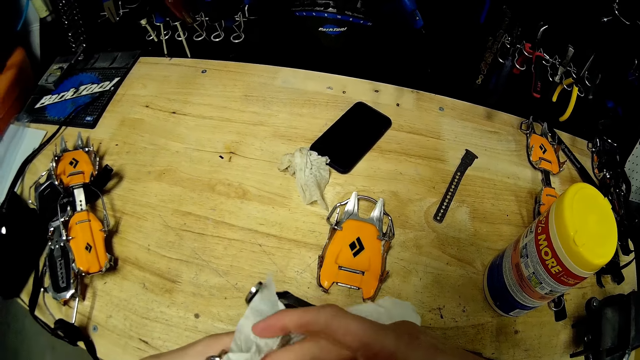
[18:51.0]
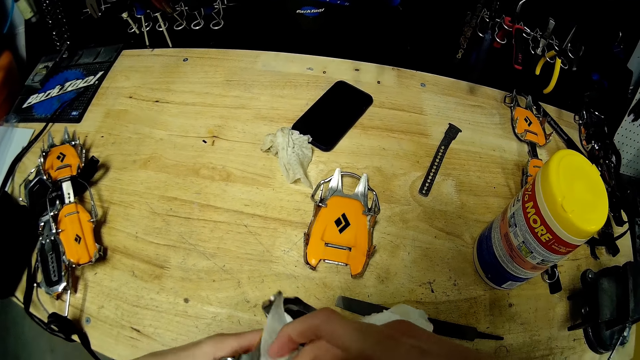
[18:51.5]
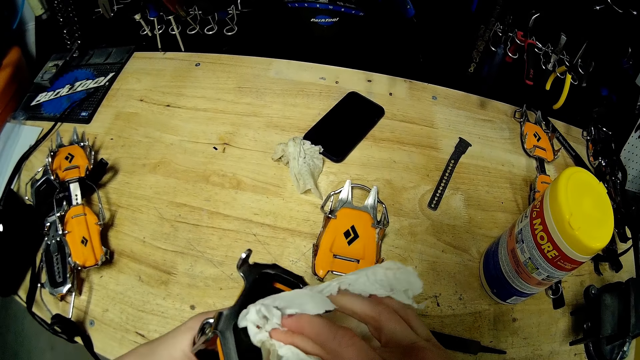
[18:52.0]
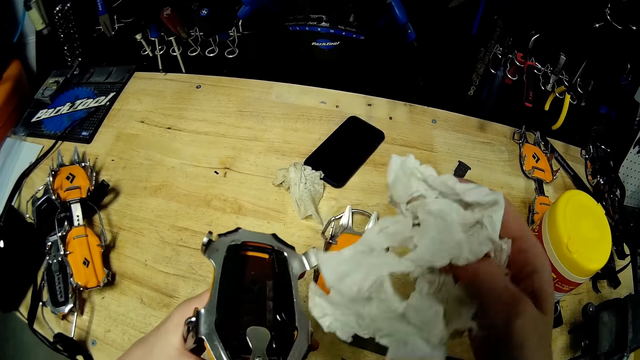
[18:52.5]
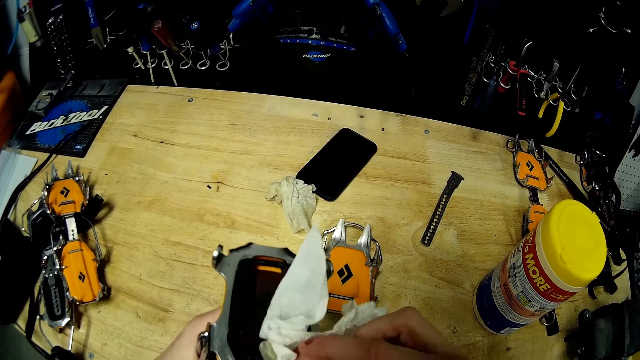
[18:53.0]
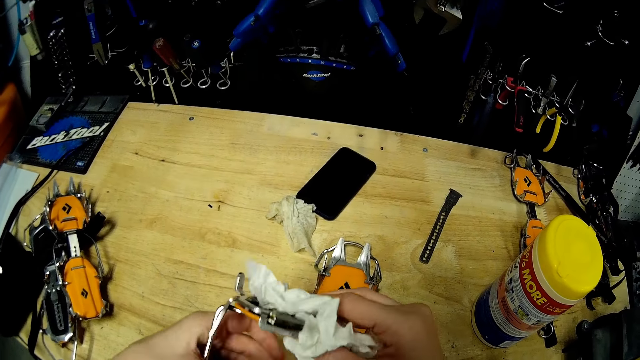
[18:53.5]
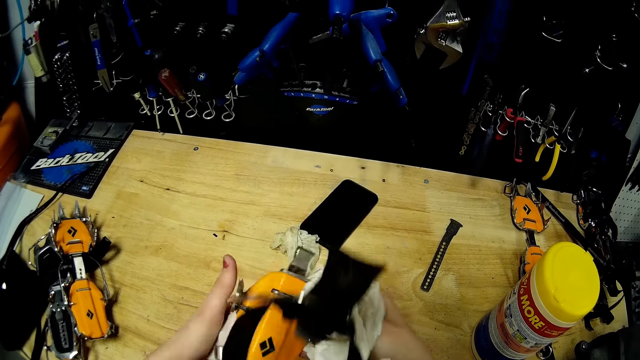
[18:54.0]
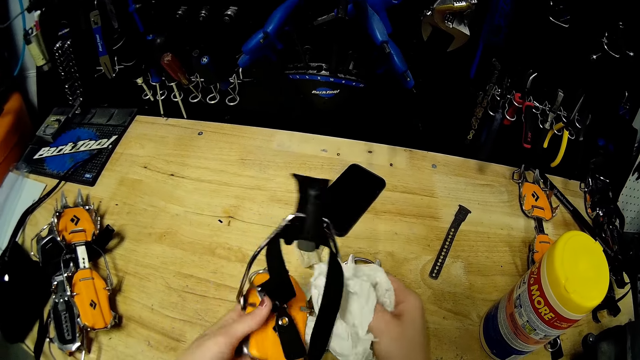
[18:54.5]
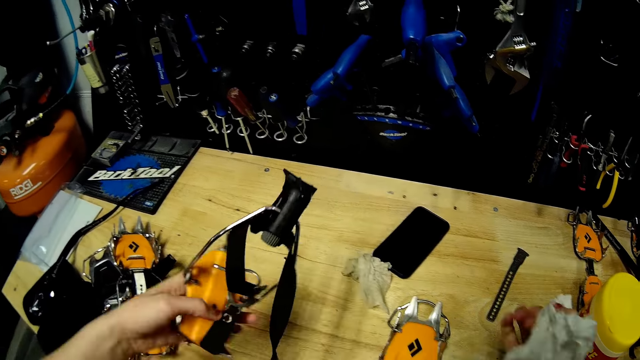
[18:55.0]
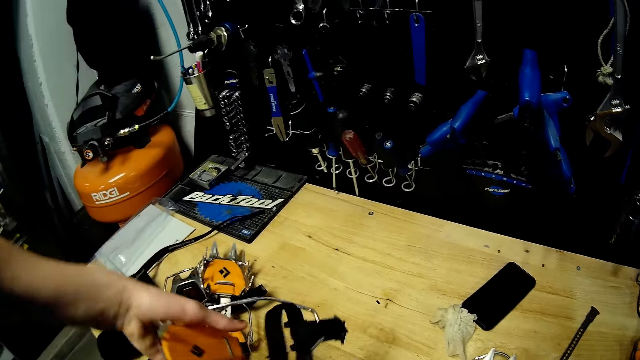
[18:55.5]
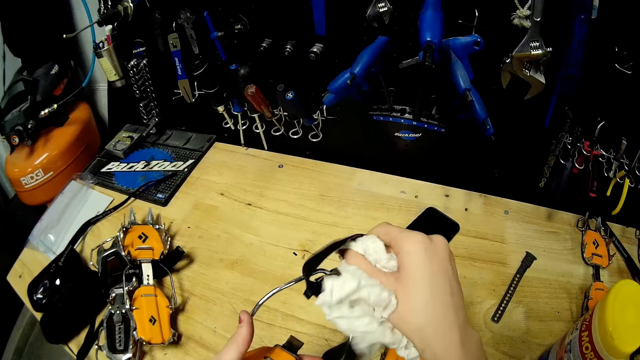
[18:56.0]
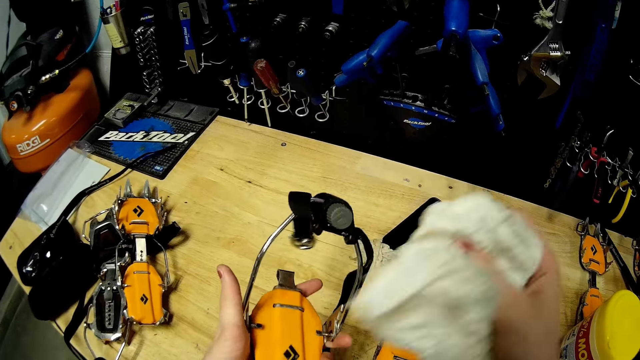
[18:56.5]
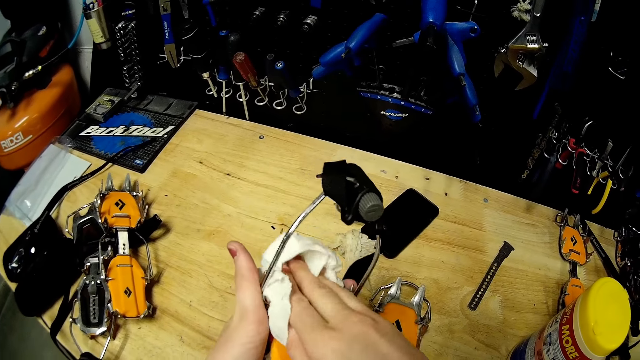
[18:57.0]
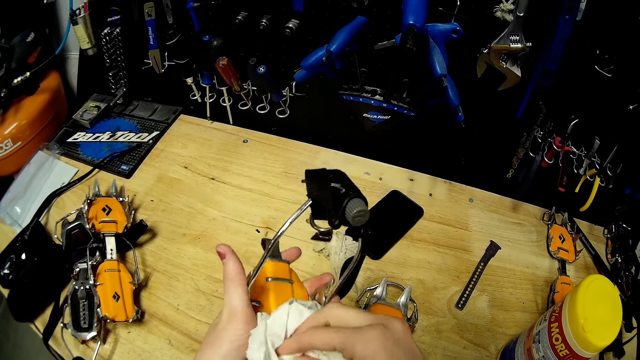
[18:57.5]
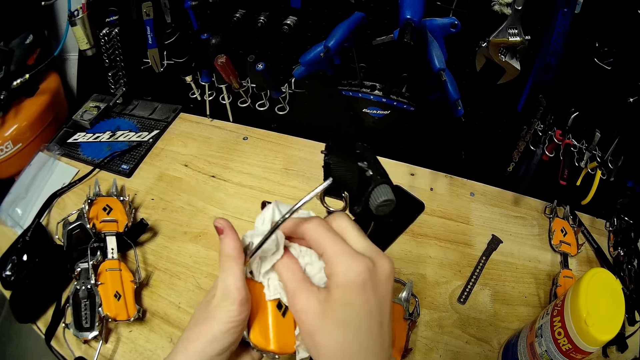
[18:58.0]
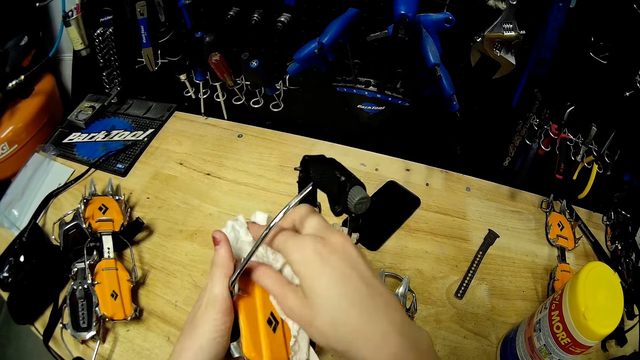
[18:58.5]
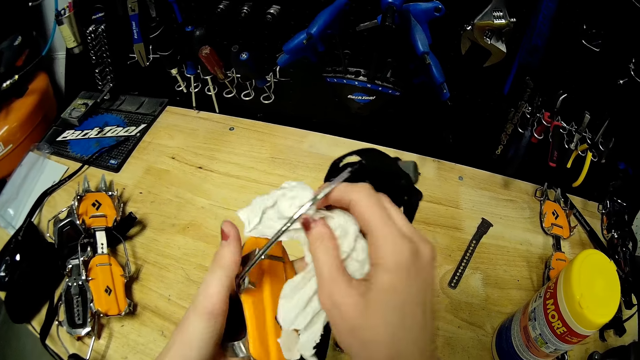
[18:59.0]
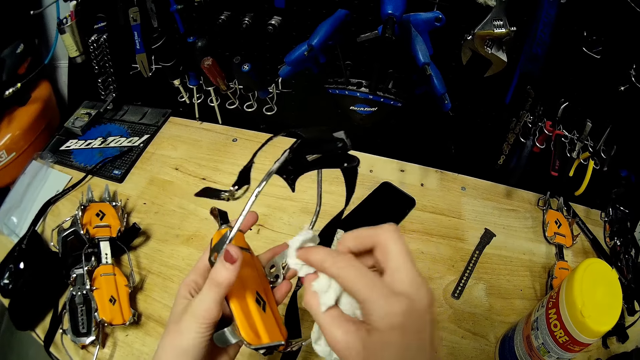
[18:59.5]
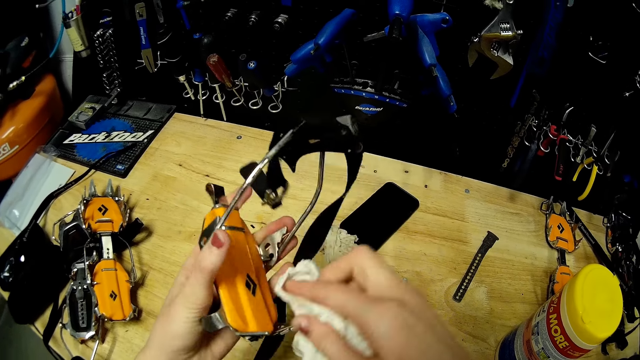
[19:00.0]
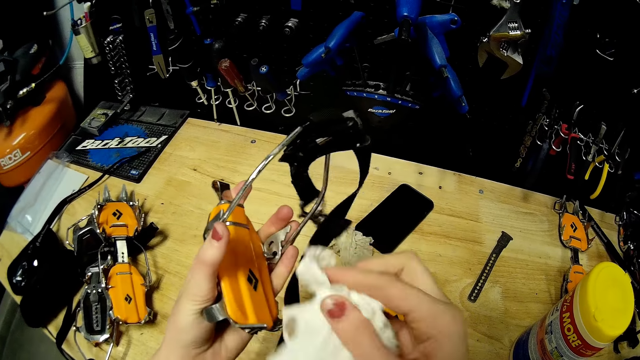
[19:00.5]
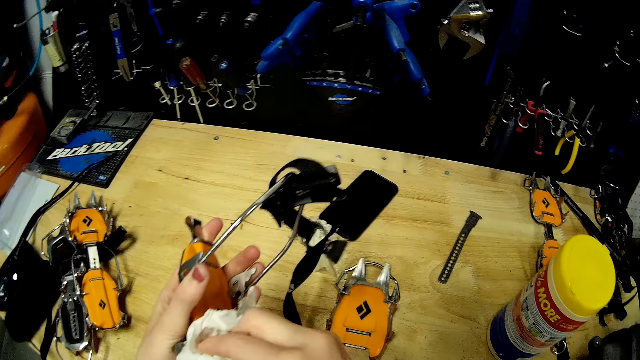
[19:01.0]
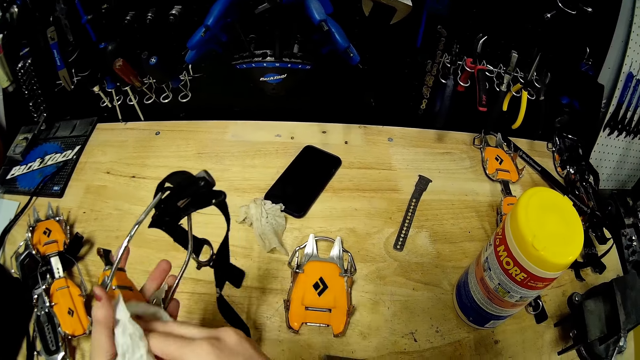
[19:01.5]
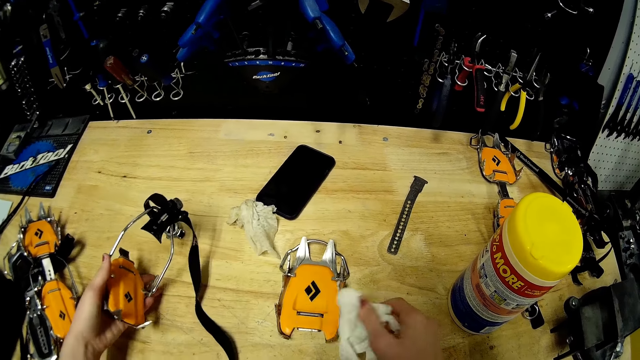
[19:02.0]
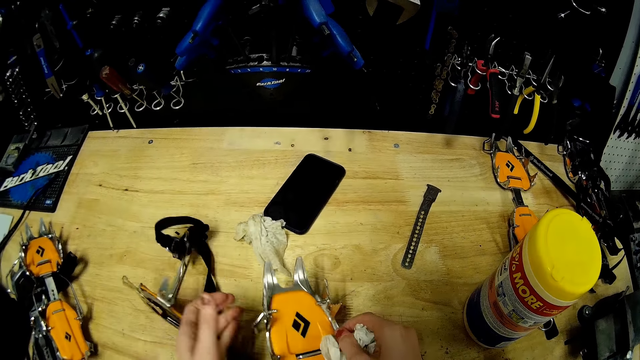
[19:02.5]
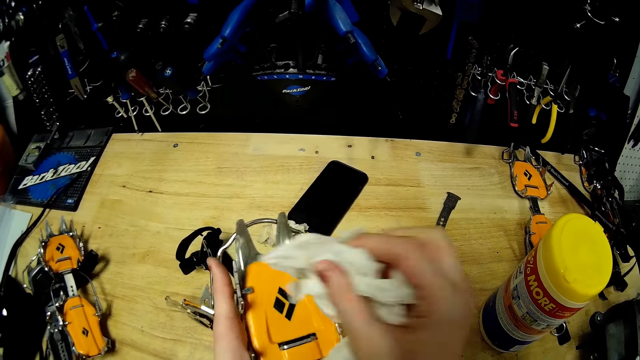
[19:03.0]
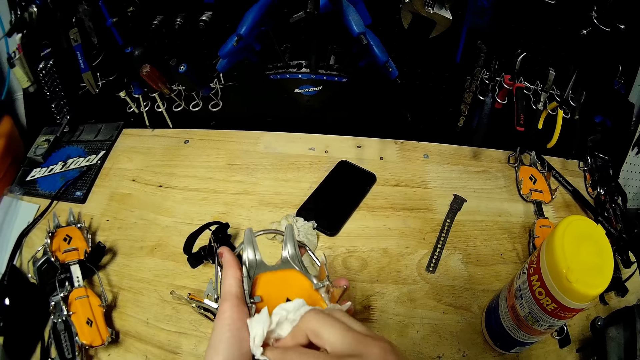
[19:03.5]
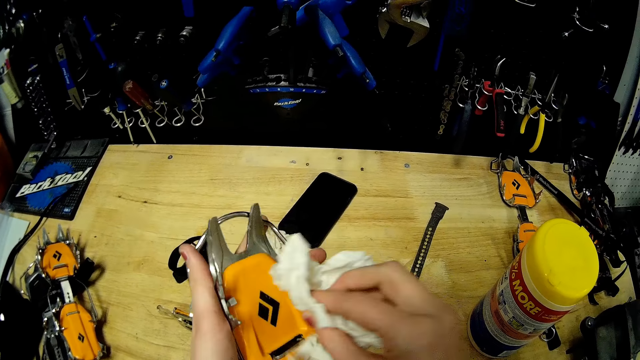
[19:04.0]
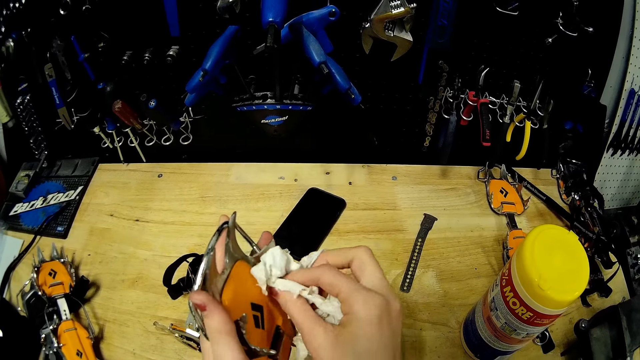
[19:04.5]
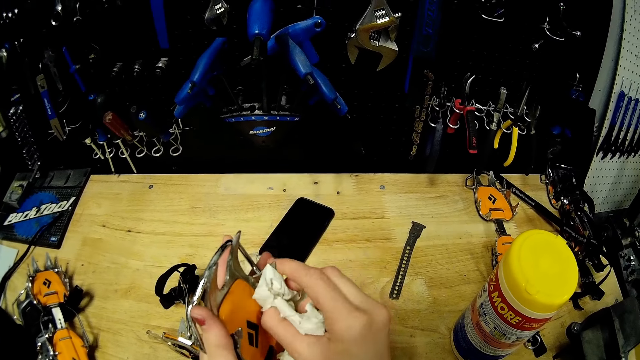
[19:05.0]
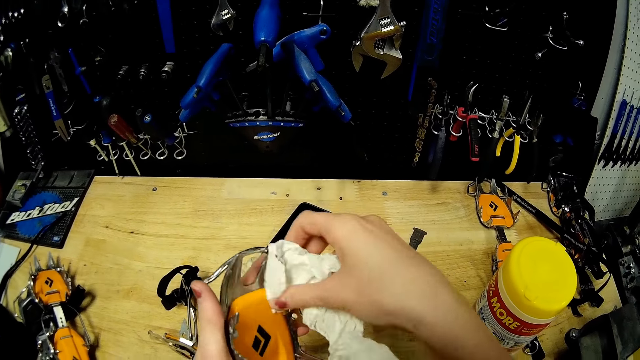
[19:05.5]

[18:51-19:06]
The camera wearer flips the buckle in her left hand with her hands. She cleans the buckle in her left hand with the paper towel in her right hand. She drops the buckle in her left hand on the table. She places her right hand on the buckle on the table. She picks up the buckle from the table with both hands. She cleans the buckle in her left hand with the paper towel in her right hand.

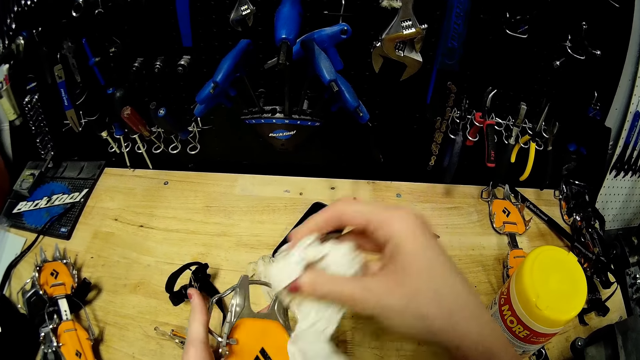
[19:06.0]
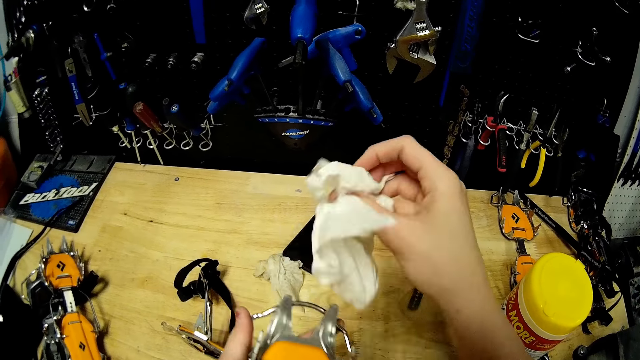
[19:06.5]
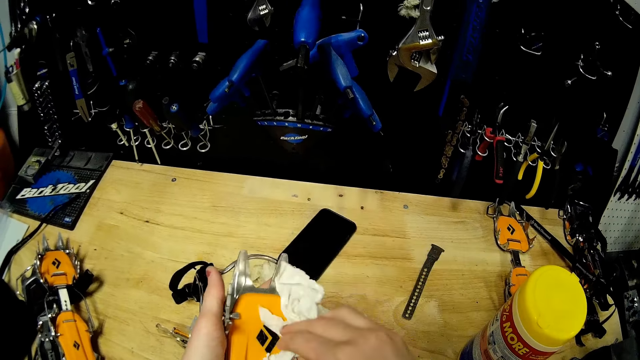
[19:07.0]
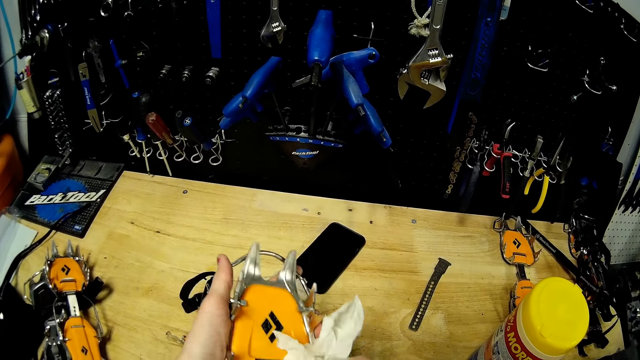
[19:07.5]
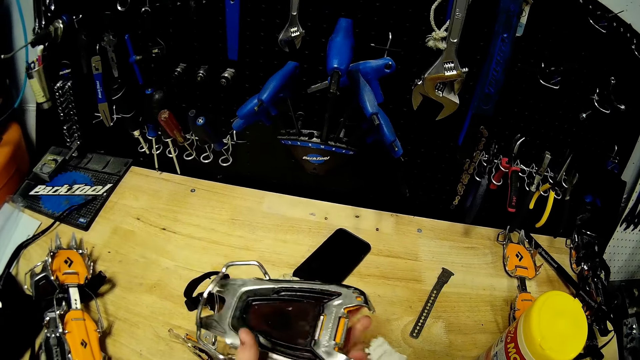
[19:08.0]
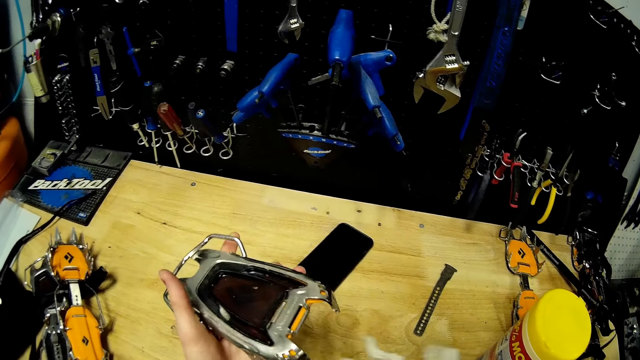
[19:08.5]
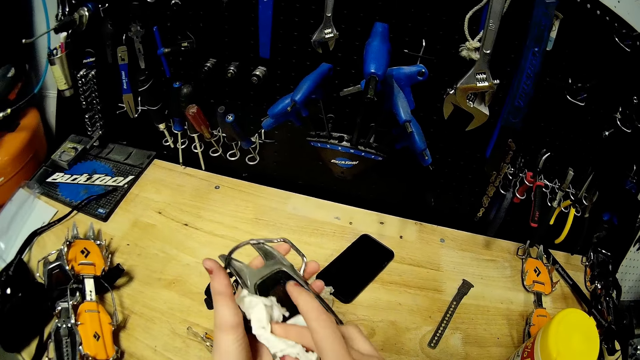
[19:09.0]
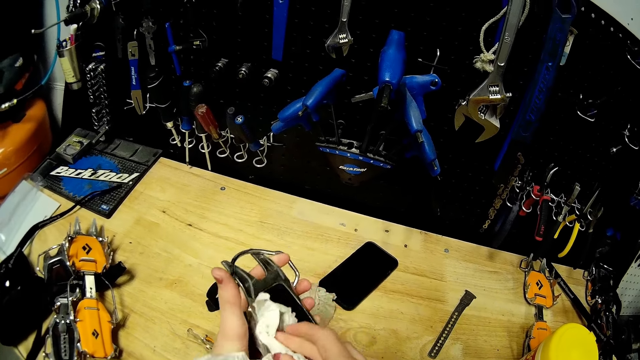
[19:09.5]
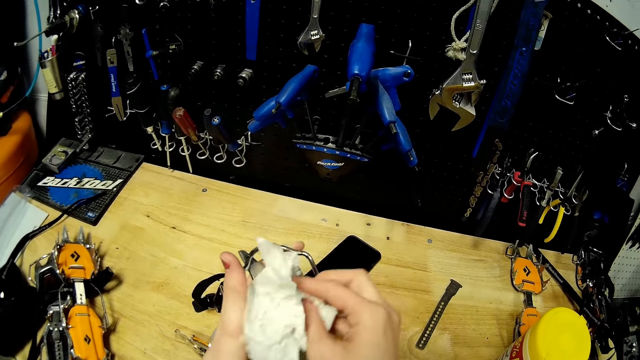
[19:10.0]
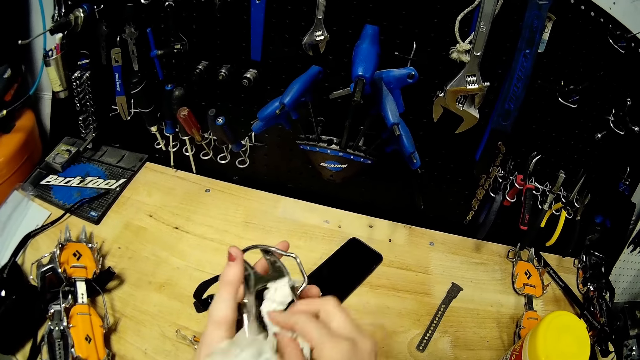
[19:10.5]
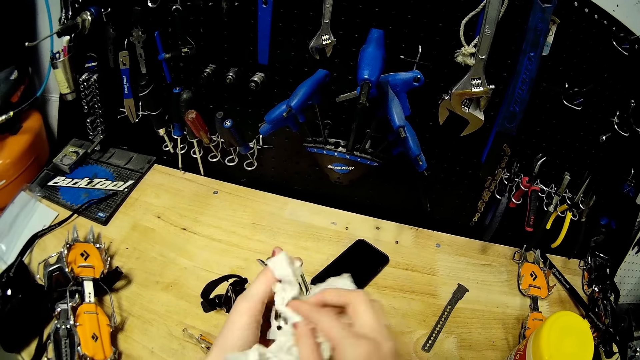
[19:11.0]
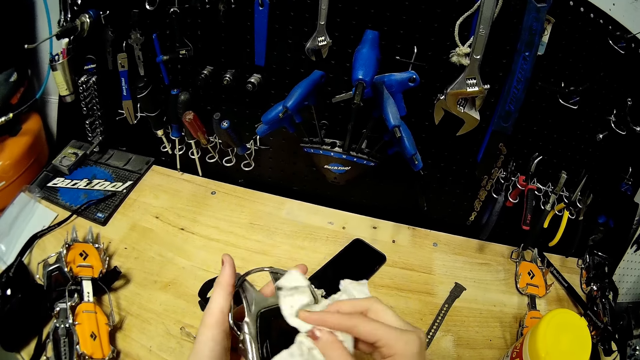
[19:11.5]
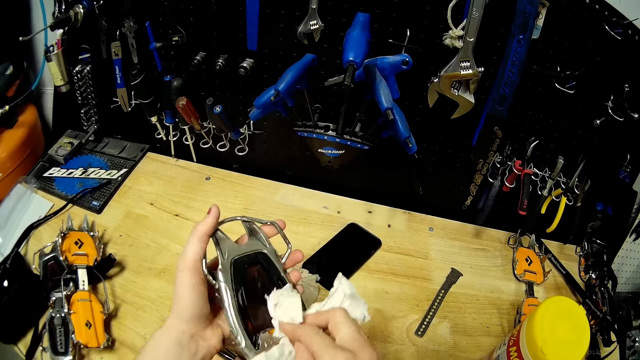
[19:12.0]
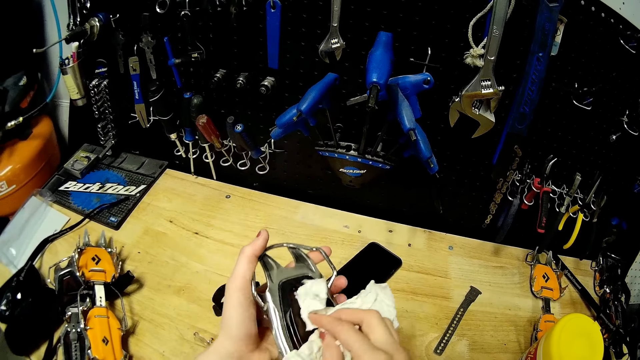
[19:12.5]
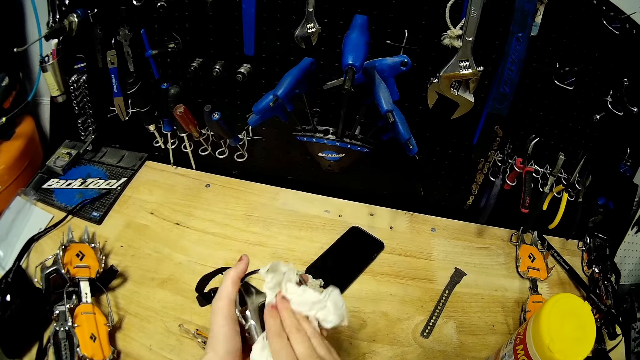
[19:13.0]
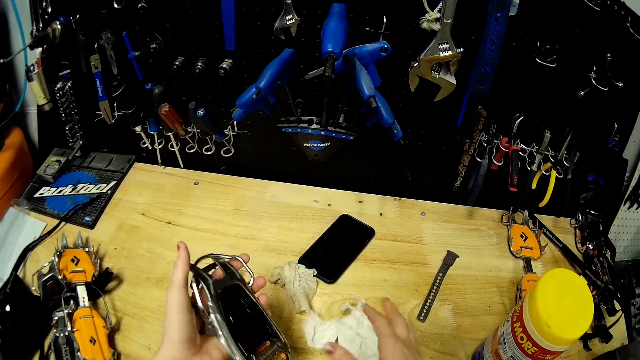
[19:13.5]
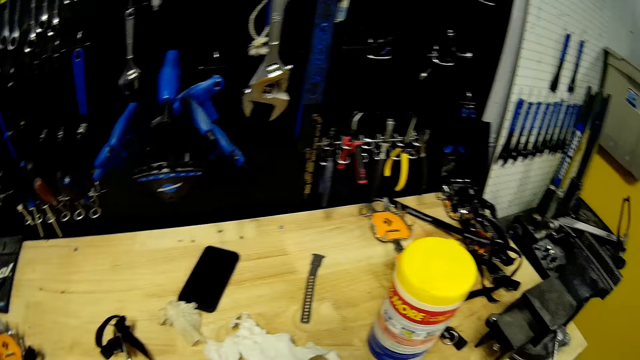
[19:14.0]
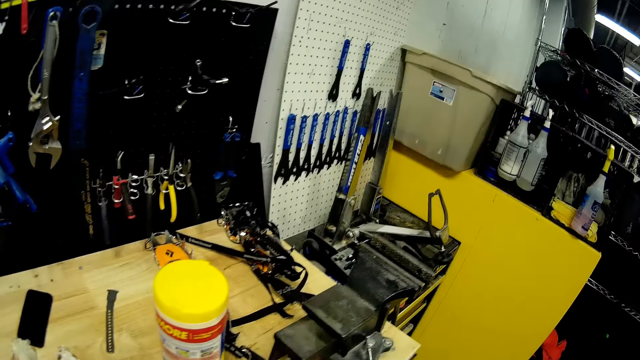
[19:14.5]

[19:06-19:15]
The camera wearer drops the paper towel in her right hand on the table. She places the buckle in her left hand to her right hand.
